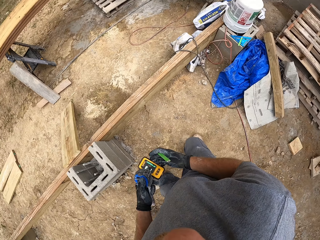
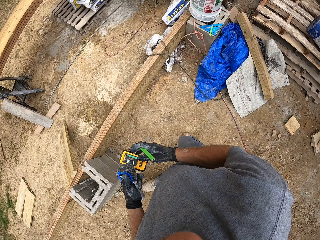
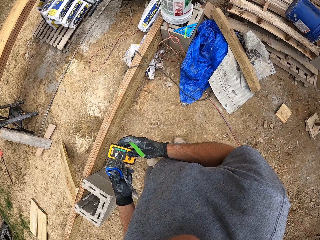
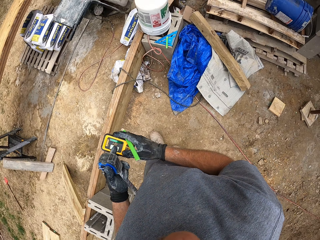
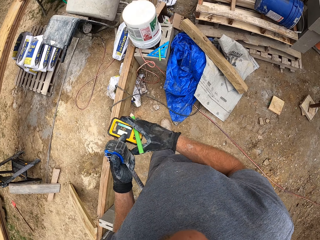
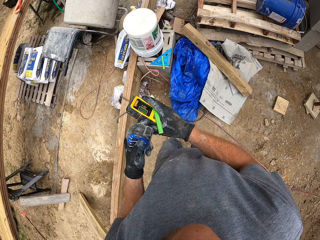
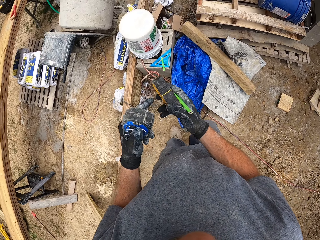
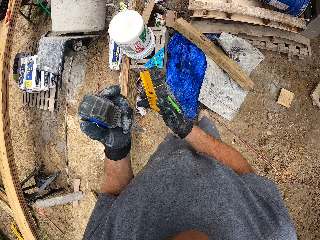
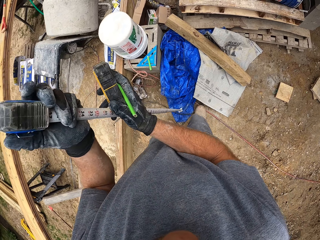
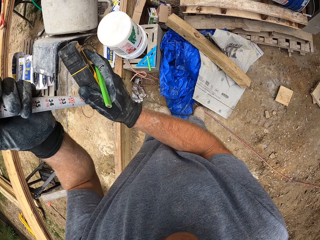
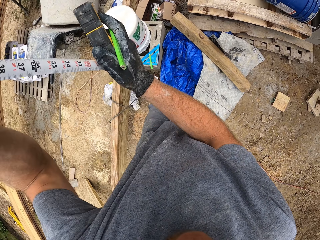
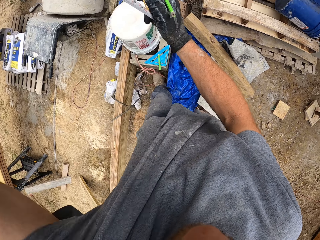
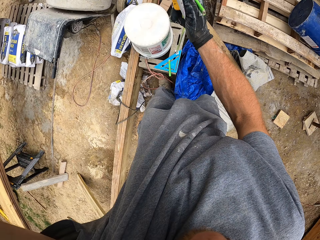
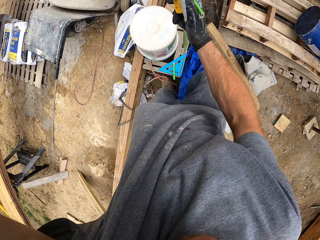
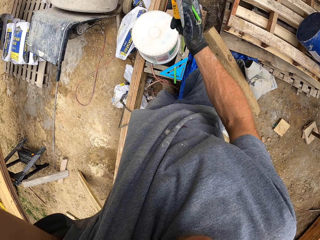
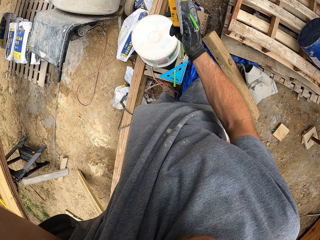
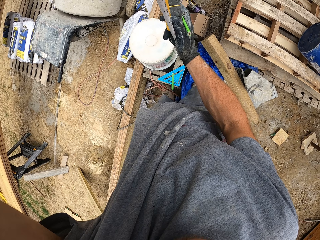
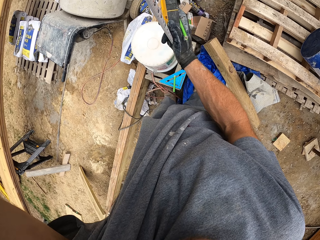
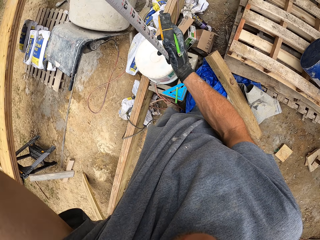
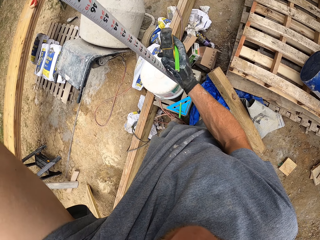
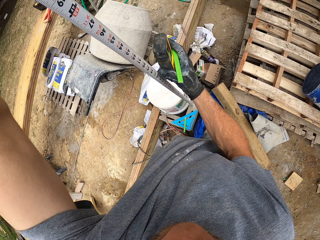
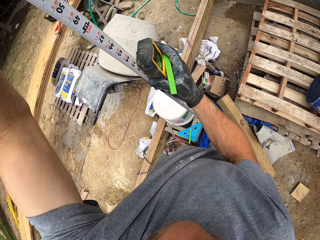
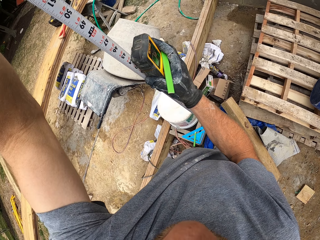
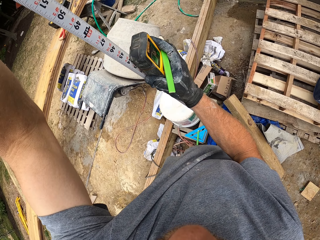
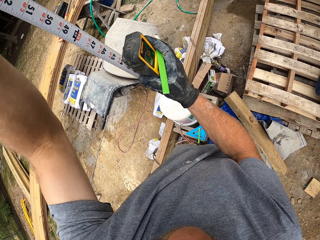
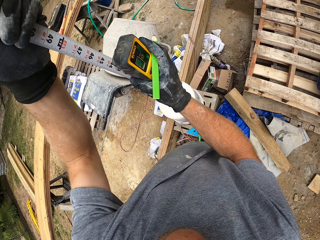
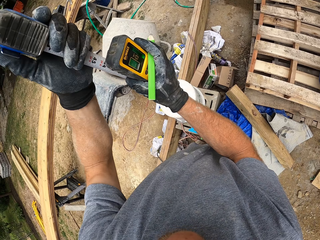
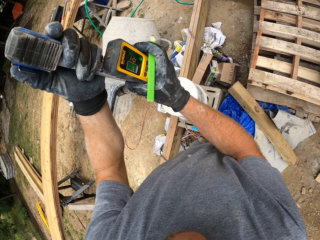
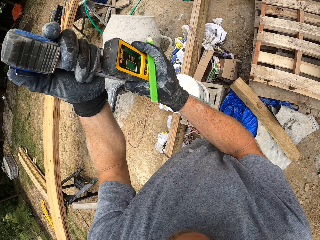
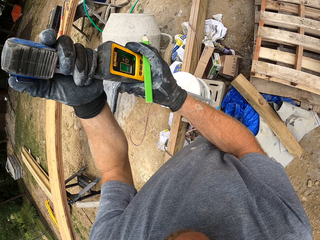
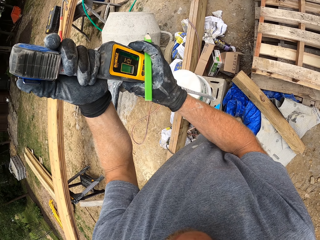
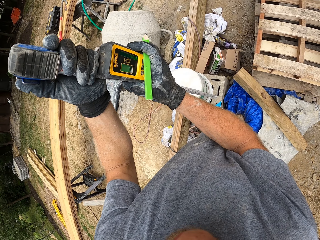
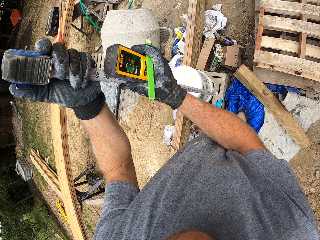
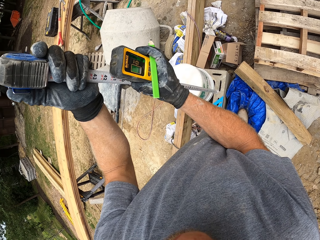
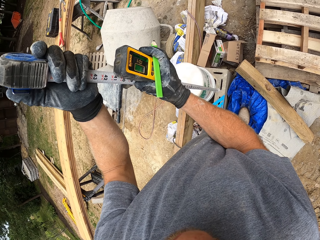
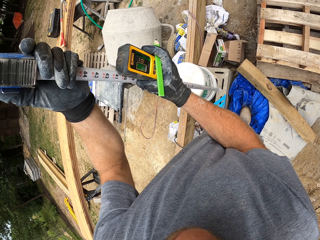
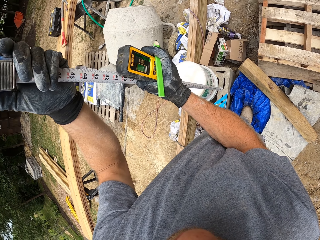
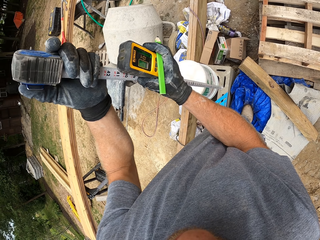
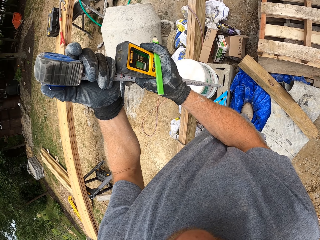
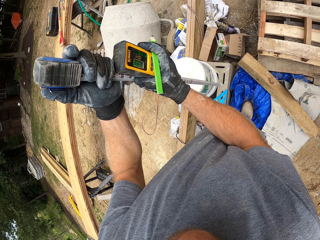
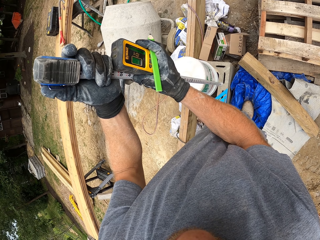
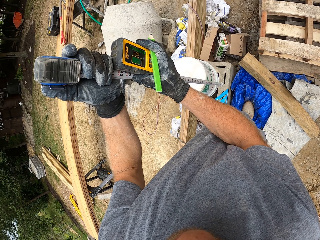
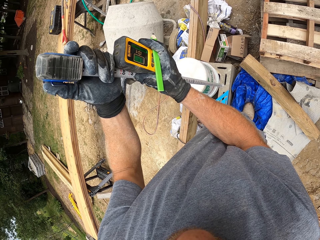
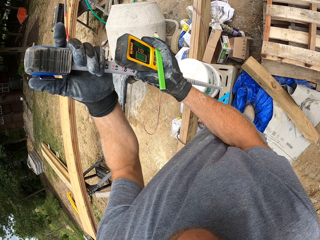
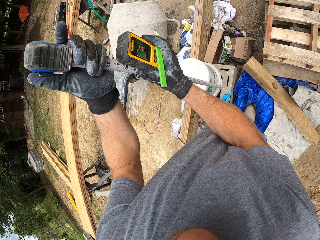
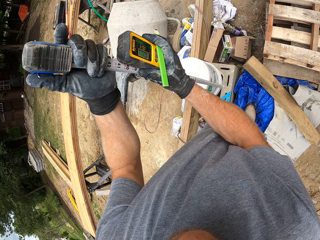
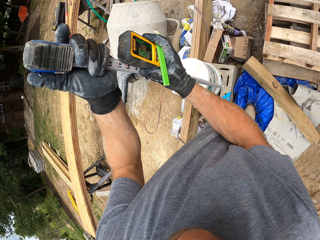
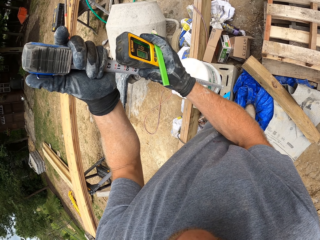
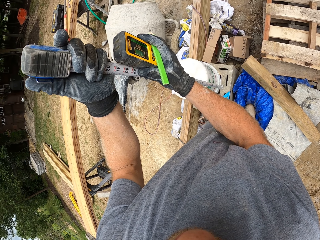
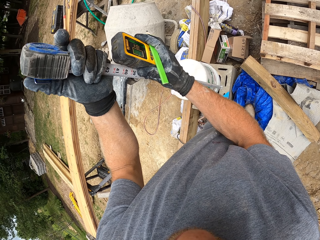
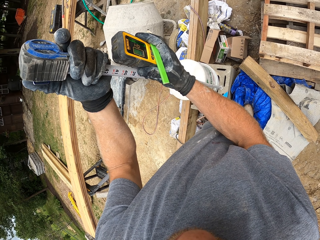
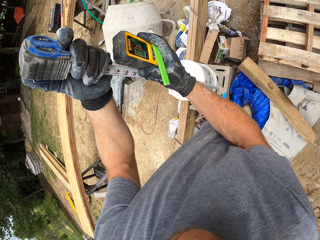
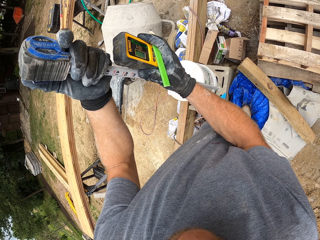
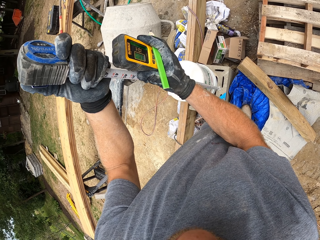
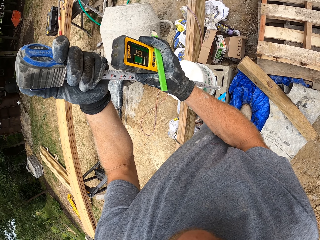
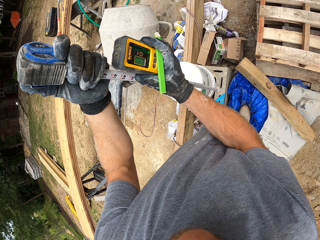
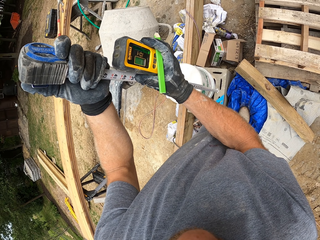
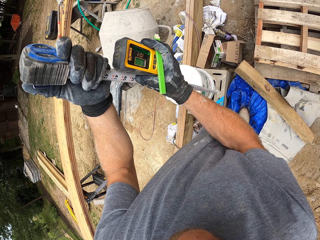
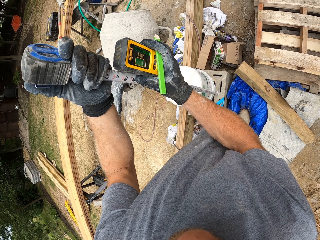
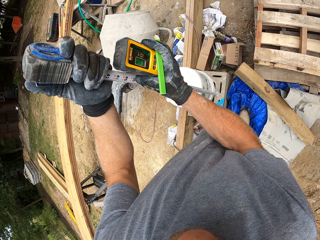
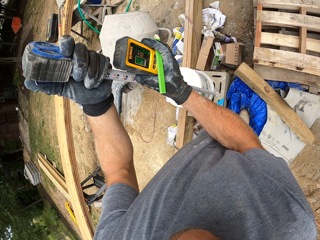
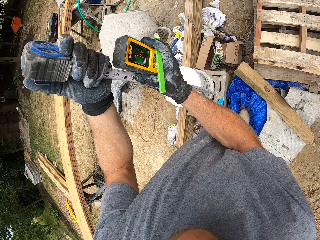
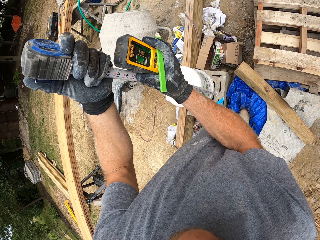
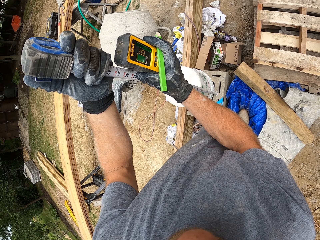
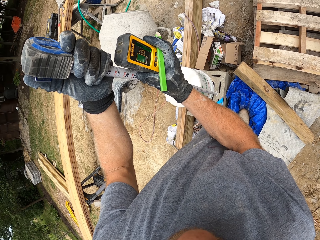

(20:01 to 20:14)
The camera wearer places the measuring tape on a block. They lift up the tape measure. They place the laser measure beside the measuring tape. They check the level accuracy with a laser detector. They adjust the measuring tape. They adjust the measuring tape again.

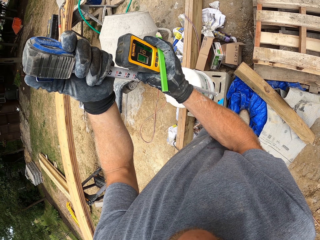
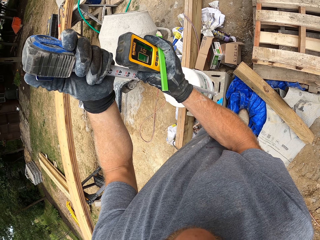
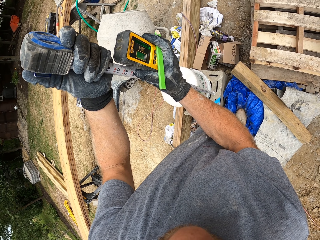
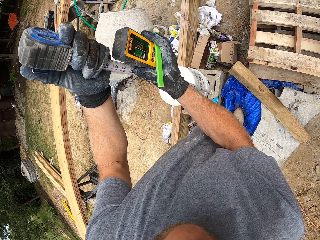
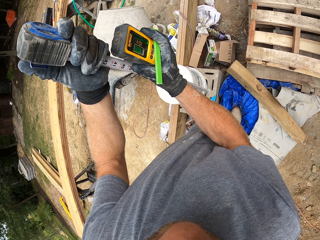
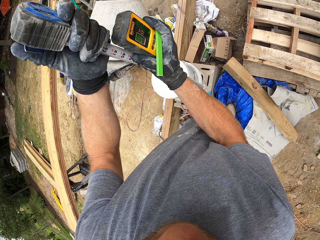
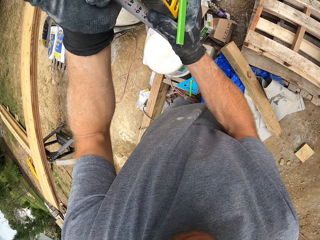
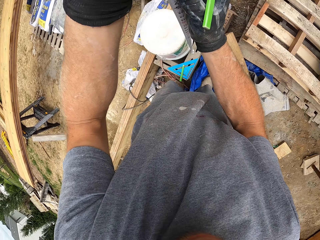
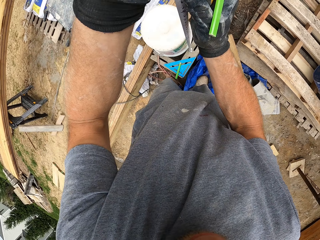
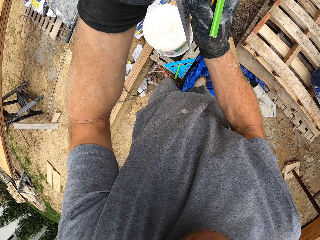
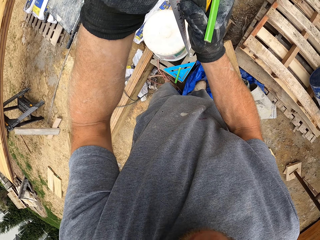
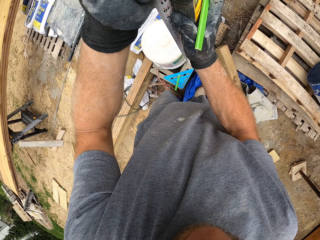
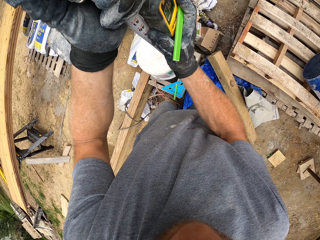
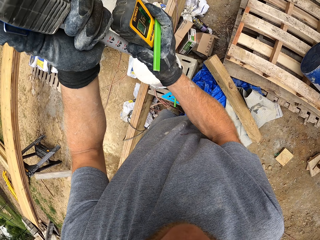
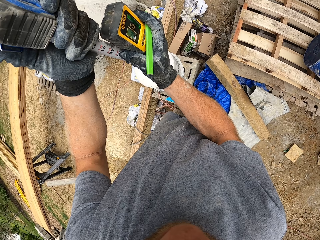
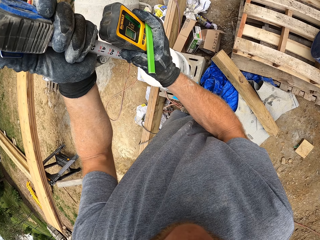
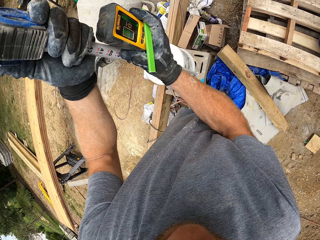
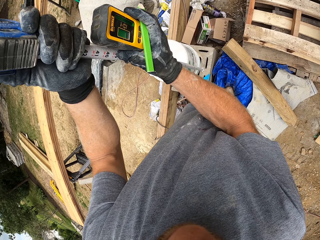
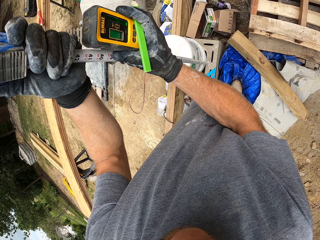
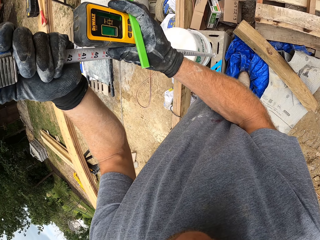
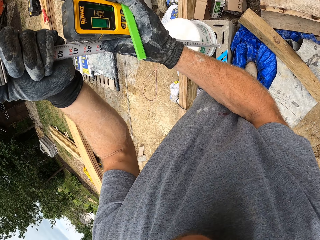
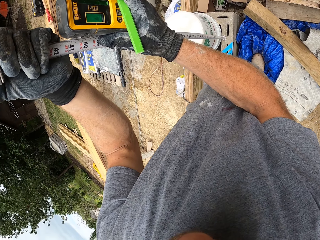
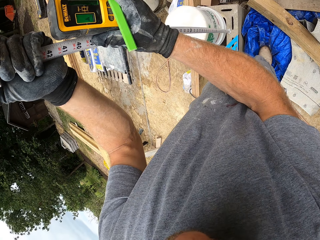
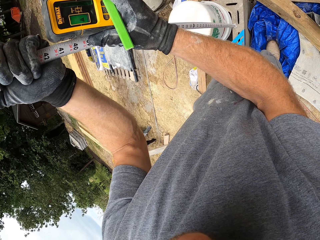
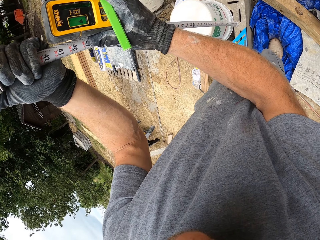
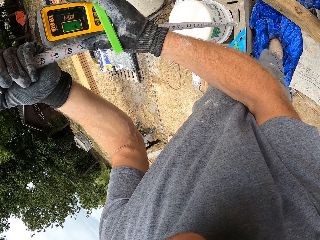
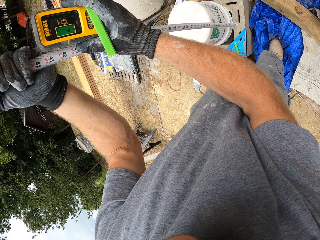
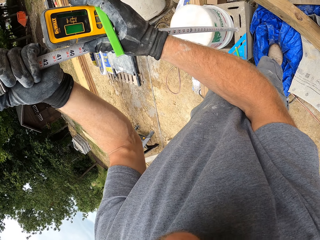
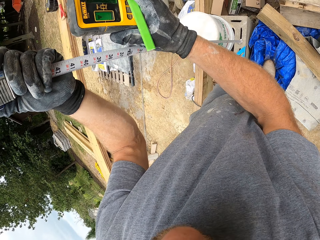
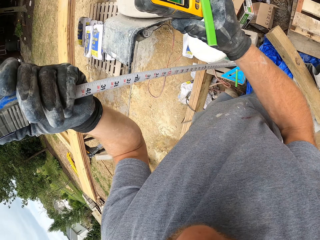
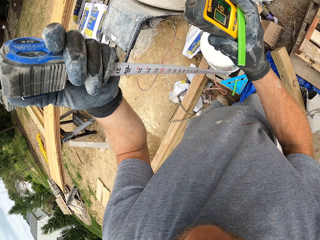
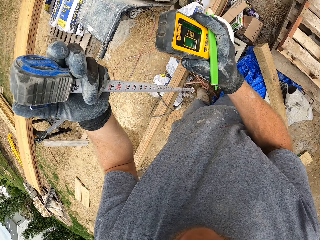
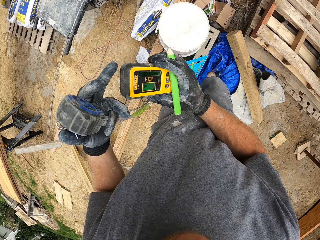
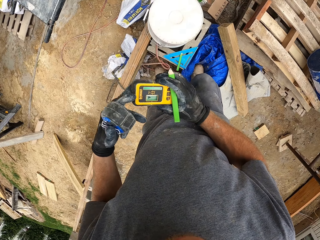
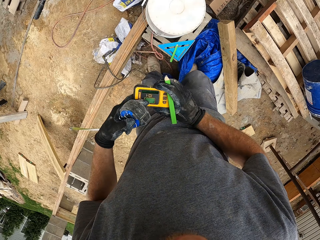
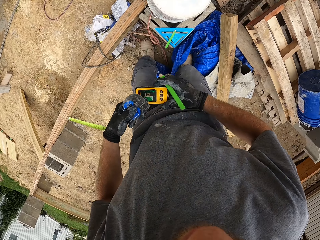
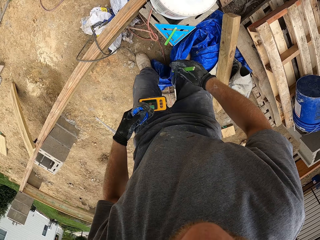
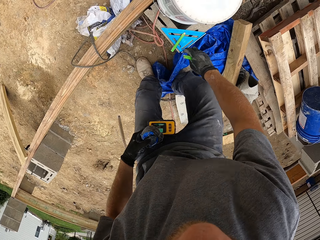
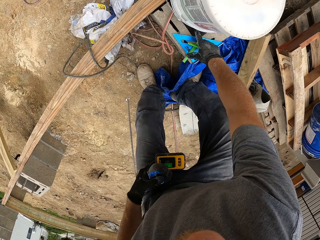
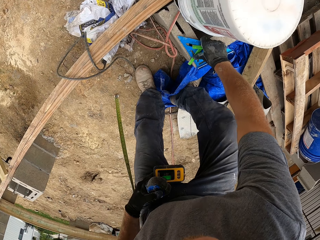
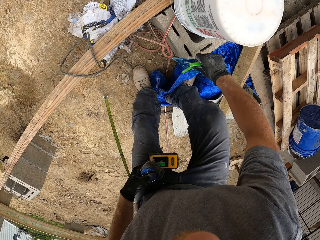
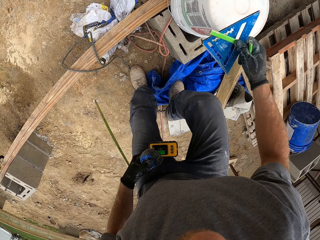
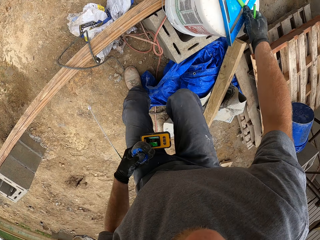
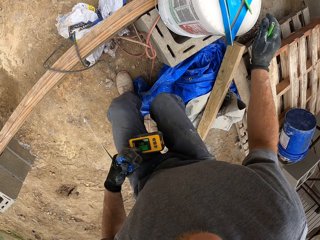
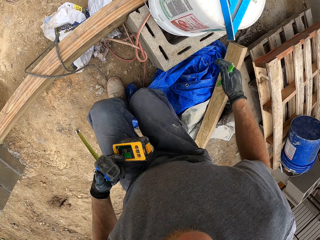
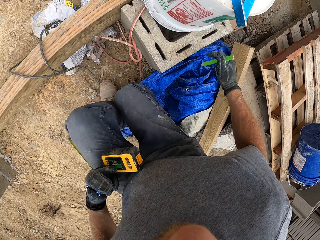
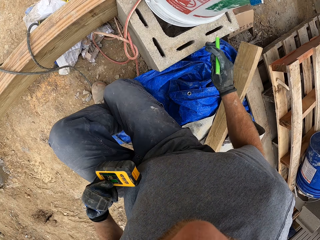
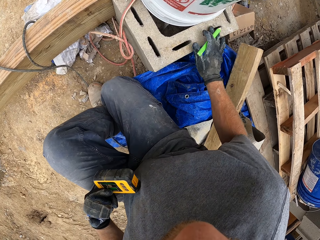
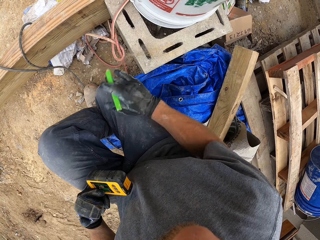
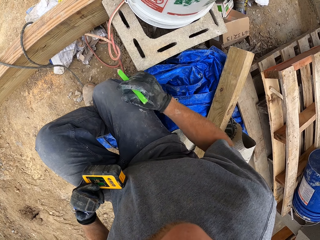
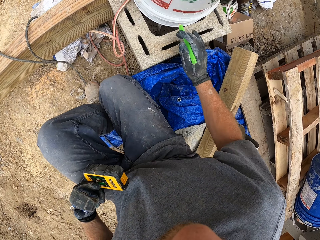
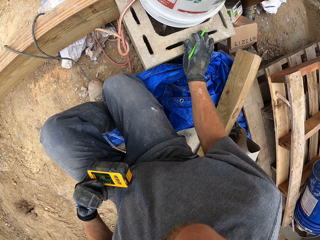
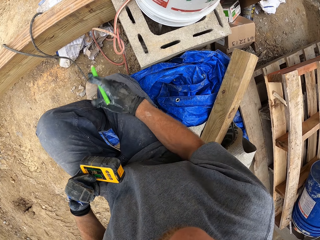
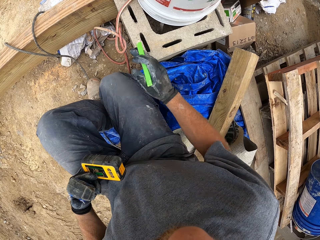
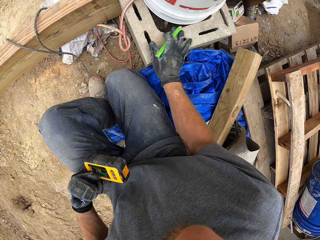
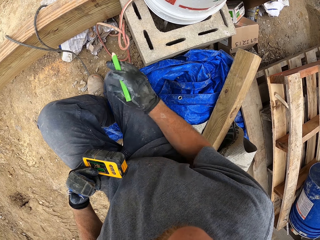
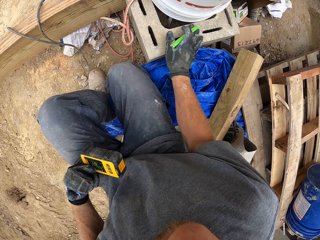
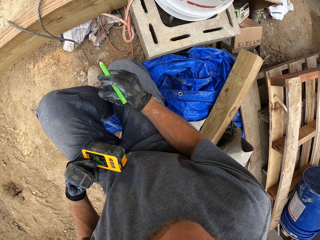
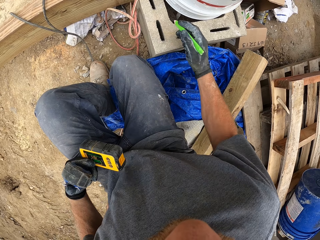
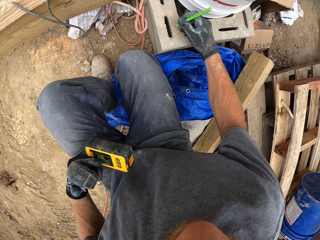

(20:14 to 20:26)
The camera wearer removes the measuring tape from the block. He passes the laser measure to his left hand. He picks up an angle square on the block and puts the angle square on a bucket. He cleans the top of the block with his hand. He squats.
